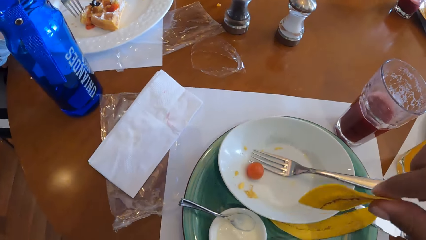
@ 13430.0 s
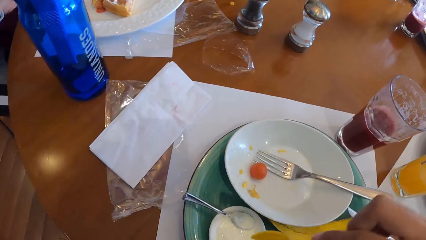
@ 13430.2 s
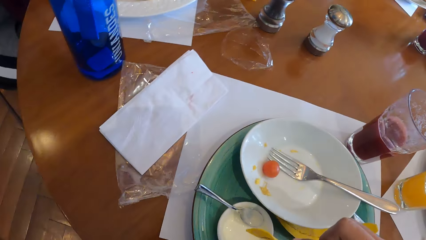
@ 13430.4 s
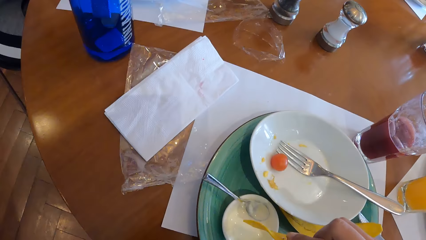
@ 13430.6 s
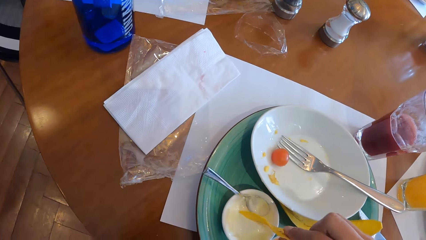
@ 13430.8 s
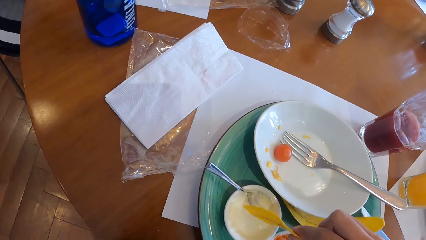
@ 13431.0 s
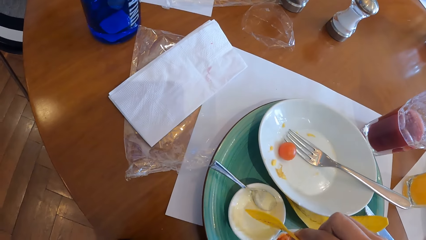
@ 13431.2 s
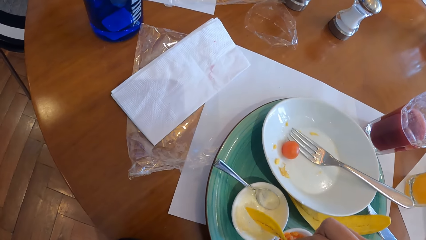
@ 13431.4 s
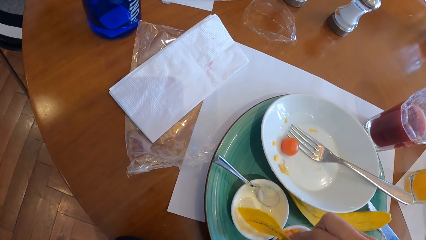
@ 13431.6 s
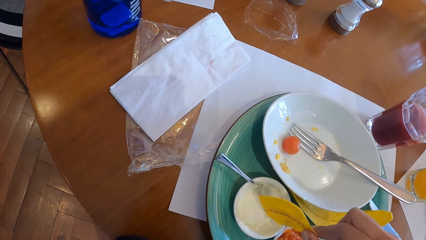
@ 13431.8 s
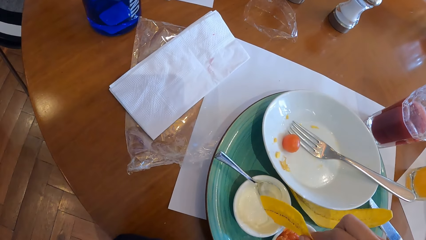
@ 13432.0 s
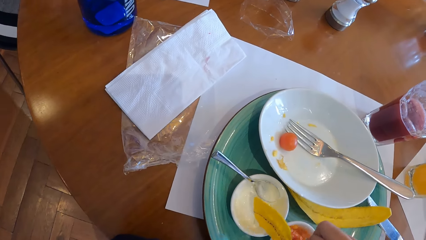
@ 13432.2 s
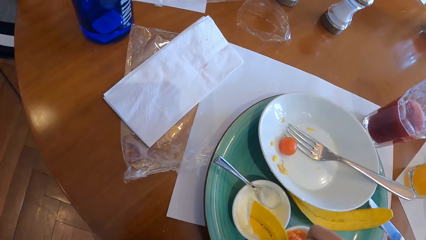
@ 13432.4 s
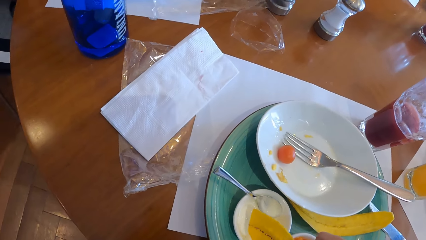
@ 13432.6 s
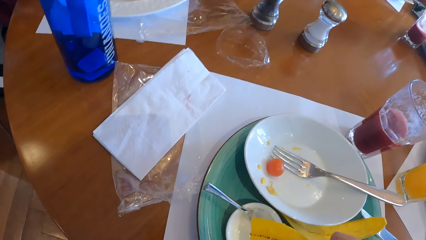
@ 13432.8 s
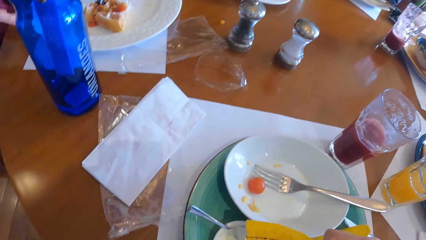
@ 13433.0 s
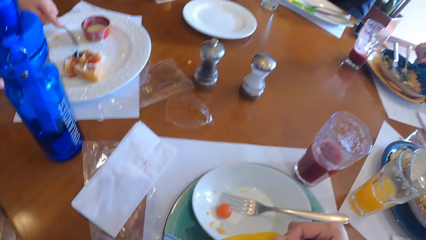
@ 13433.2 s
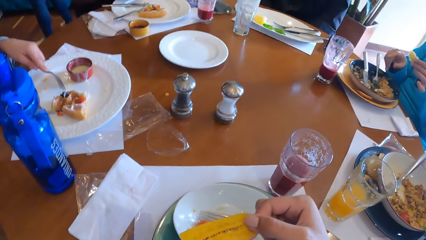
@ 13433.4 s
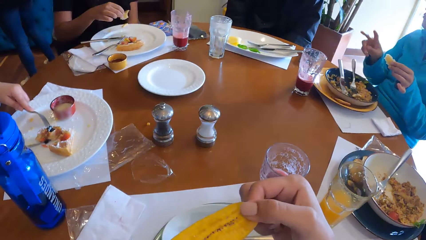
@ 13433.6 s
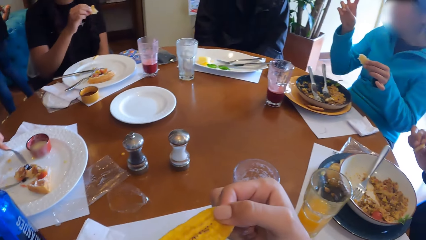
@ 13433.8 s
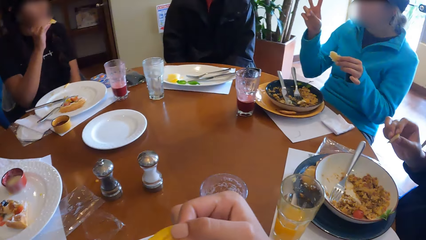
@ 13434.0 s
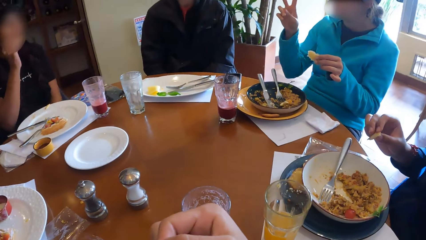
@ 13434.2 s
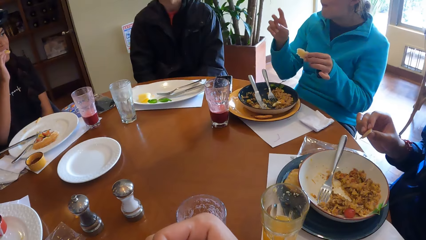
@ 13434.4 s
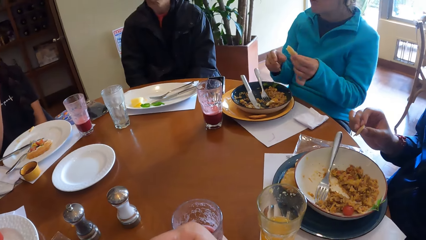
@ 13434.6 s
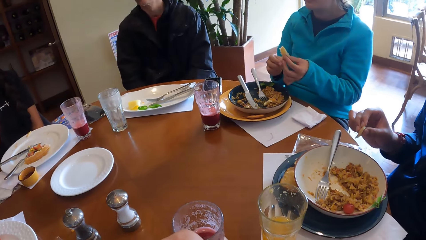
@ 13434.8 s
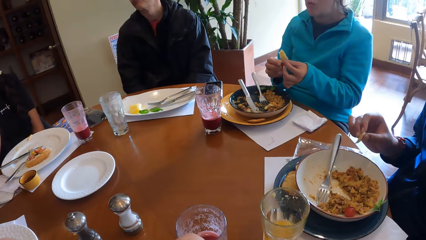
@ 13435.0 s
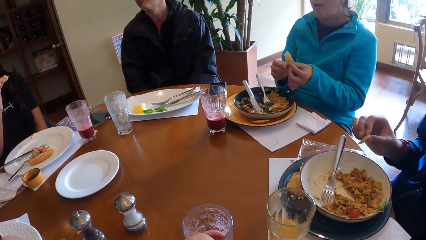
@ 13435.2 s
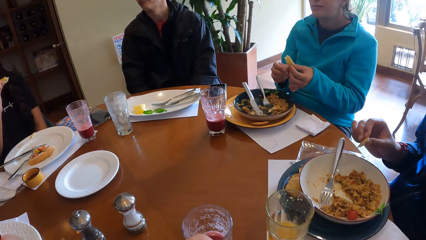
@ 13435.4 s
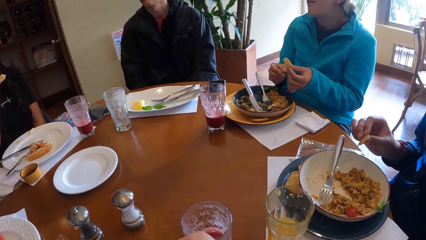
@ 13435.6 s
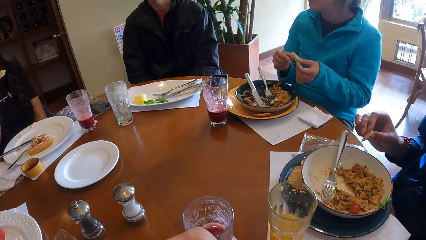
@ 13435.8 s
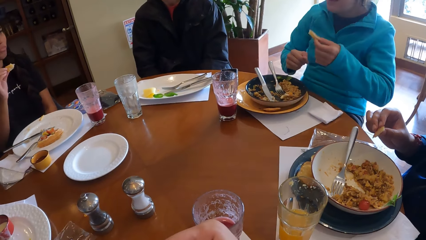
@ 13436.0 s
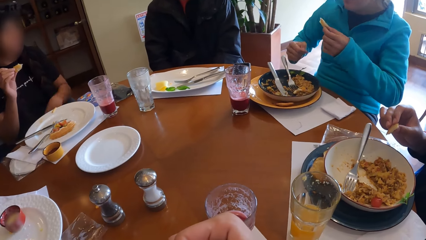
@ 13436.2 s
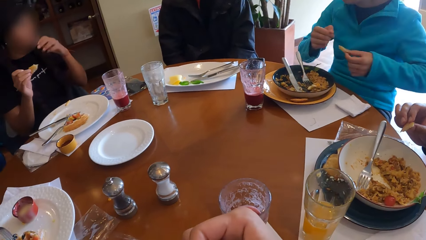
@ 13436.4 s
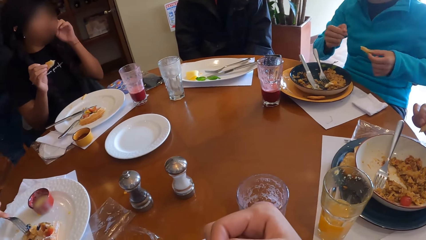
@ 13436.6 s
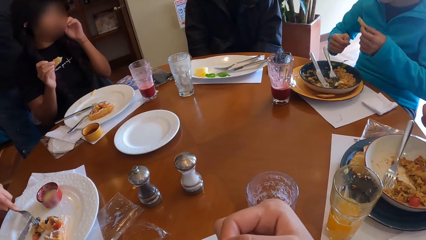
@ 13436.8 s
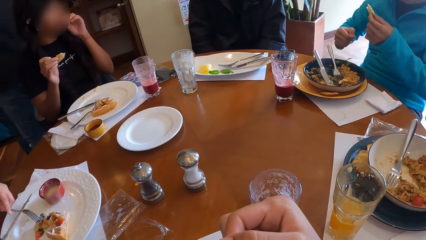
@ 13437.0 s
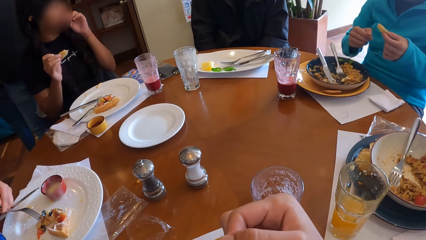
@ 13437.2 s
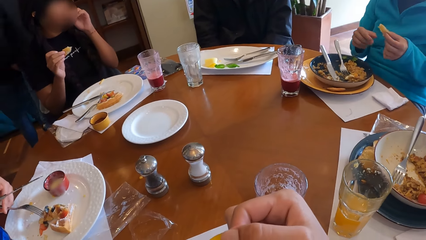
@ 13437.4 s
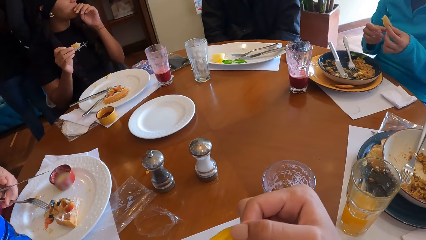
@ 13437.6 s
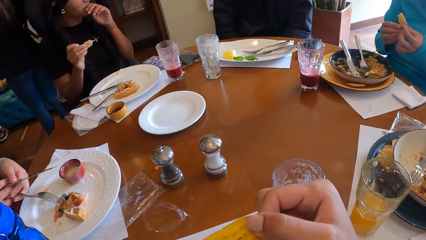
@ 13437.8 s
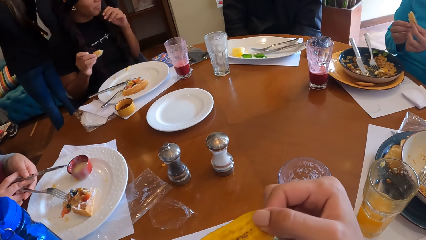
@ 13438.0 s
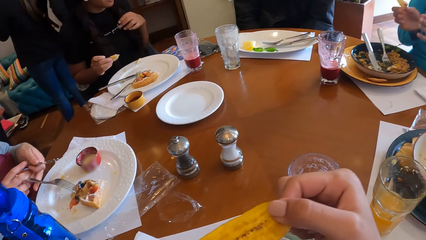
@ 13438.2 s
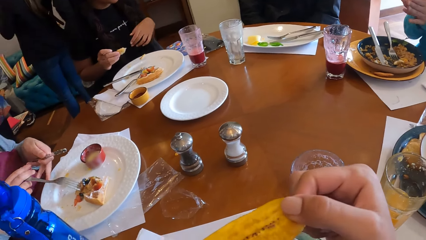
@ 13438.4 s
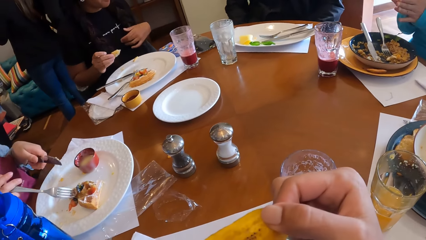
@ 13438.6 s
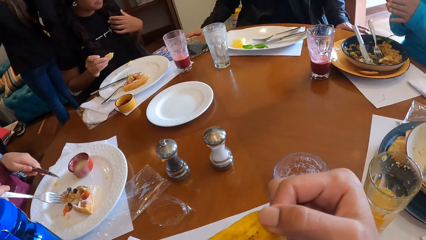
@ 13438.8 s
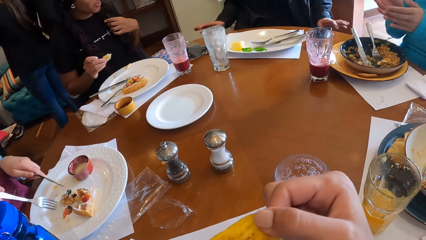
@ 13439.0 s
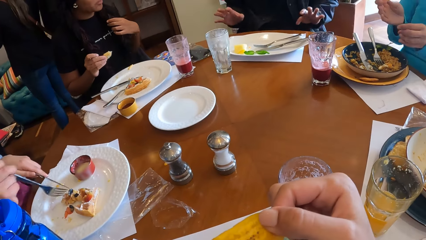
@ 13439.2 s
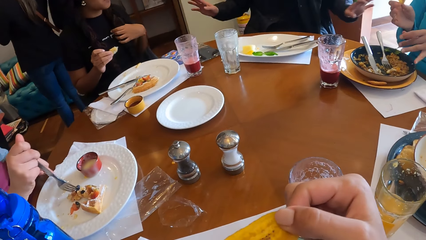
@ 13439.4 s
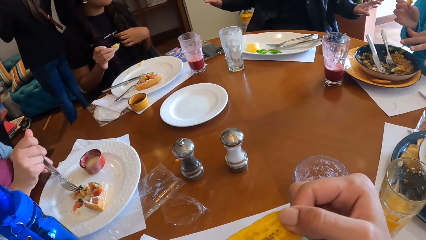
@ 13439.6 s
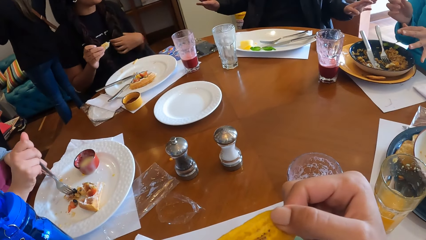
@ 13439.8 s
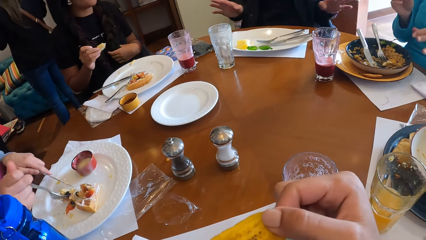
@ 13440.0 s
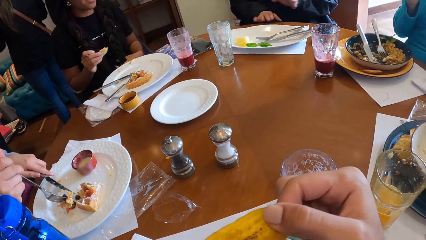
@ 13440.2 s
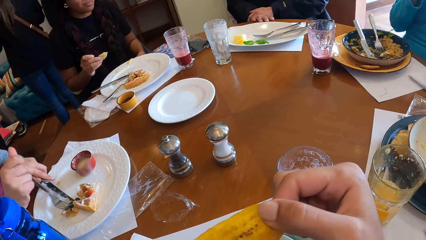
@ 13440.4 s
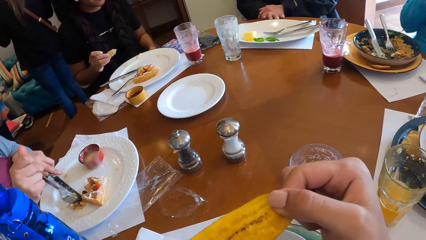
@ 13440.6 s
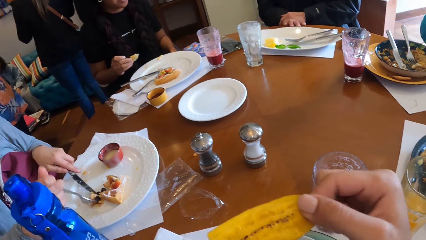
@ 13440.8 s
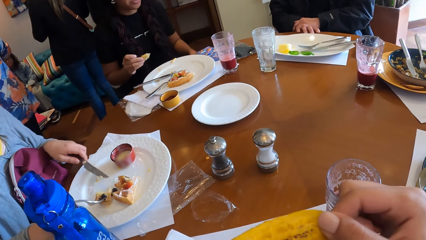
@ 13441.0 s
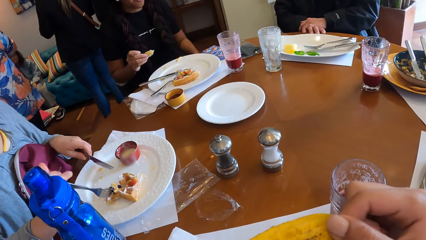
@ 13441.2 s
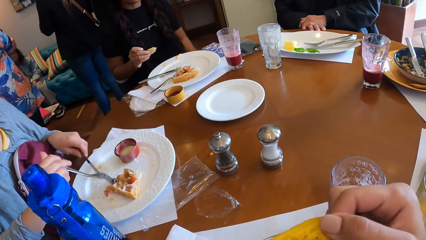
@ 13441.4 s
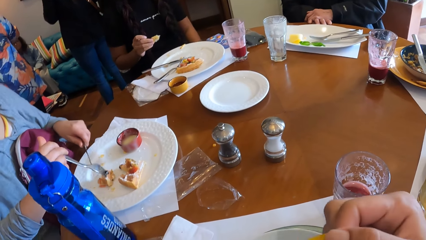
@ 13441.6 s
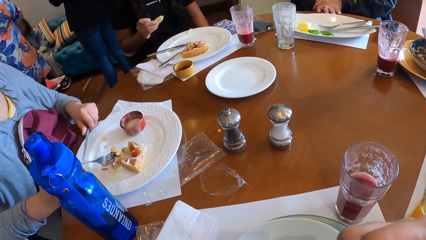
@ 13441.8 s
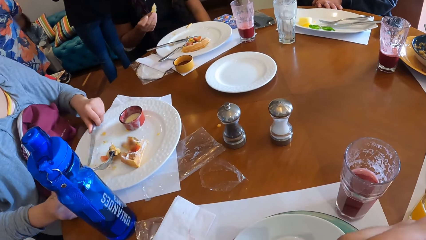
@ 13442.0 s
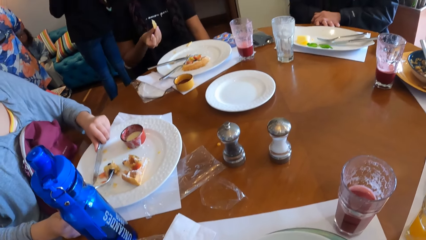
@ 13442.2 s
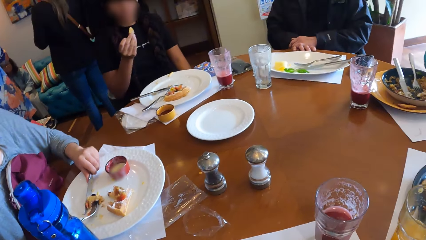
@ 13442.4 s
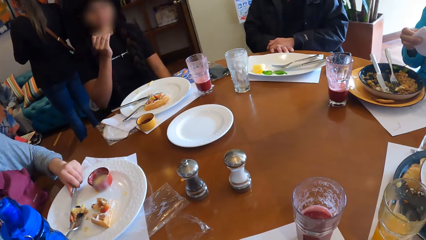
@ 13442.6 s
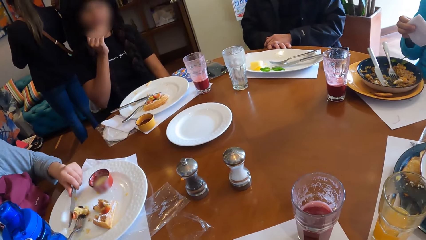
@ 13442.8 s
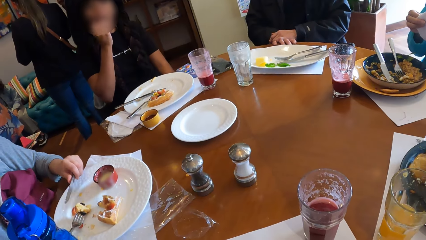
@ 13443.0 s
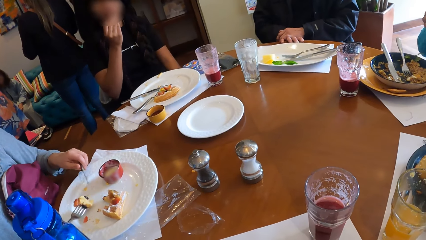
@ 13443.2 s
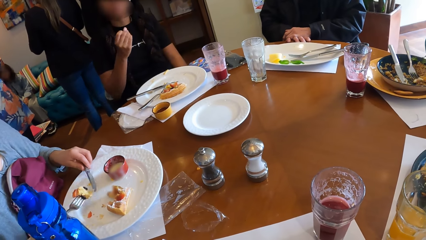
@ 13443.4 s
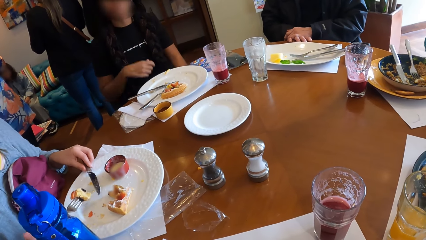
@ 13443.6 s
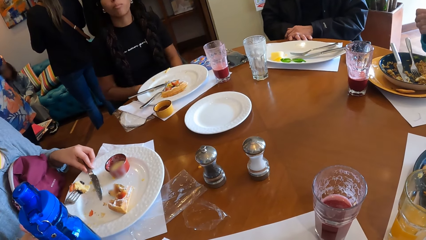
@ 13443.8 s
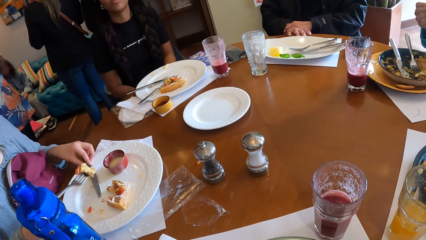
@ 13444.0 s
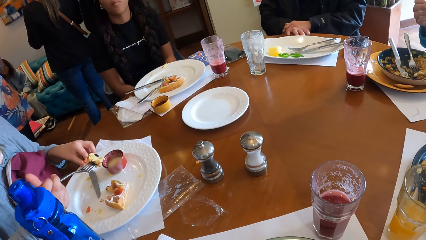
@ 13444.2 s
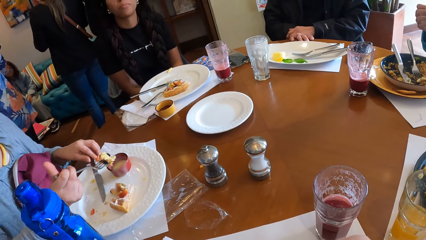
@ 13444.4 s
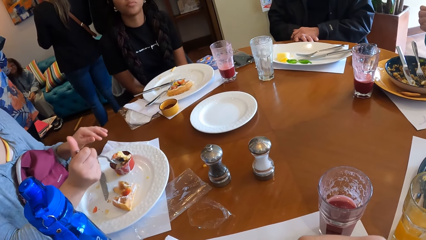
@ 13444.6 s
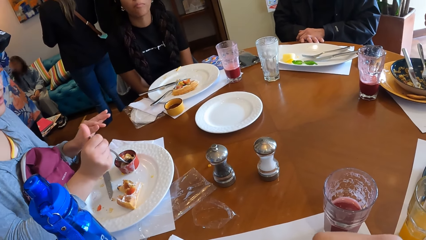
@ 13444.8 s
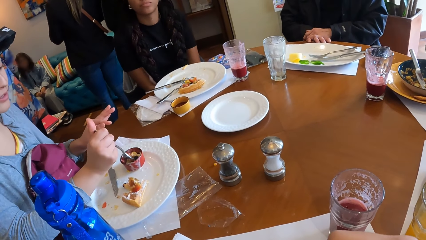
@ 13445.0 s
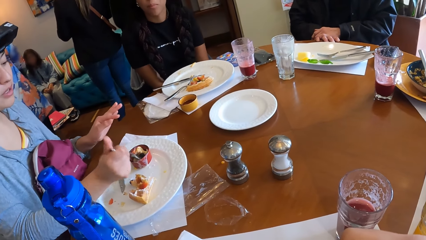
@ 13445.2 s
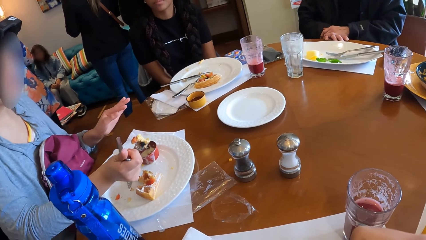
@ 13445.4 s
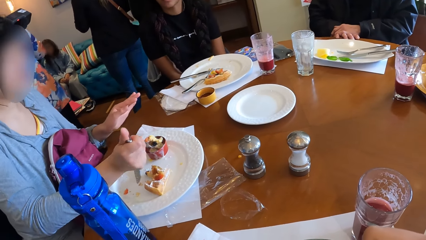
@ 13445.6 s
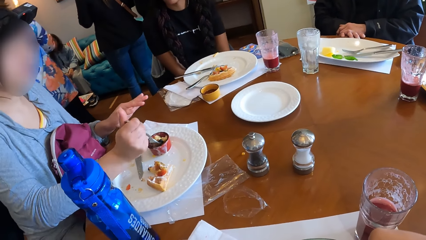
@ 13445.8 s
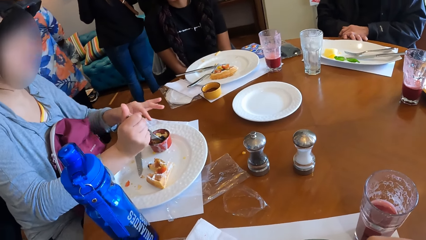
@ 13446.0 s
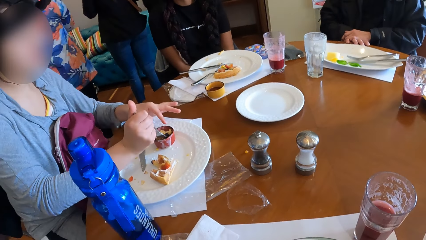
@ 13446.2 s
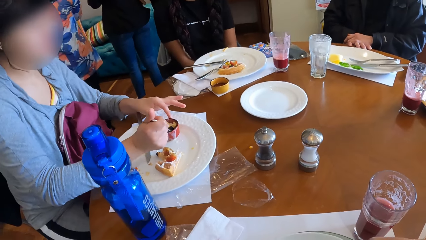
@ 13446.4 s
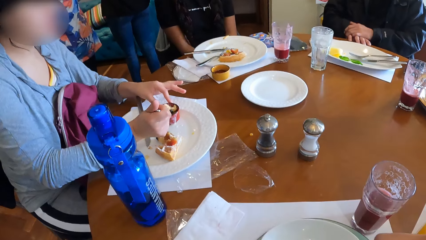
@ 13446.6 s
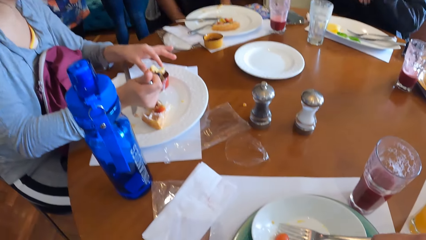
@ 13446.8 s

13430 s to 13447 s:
The camera wearer dips the snacks in his right hand into the bowl of cream. A woman holds the snack in the plate with the fork in her left hand and cuts the snack in the plate with the knife in her right hand. Another woman picks the snacks from the plate with her right hand. A third woman lifts her index and middle finger. The camera wearer licks something. The second woman eats the snacks in her right hand. The third woman moves both arms. The second woman touches her face with her left hand. A man places both palms on the table. The first woman adjusts the knife in her left hand on the fork in her right hand. The second woman eats the snacks in her right hand. The first woman picks a snack from the plate with the fork in her right hand. She drops the knife on the plate with her left hand and dips the fork in her right hand into the bowl of cream.
